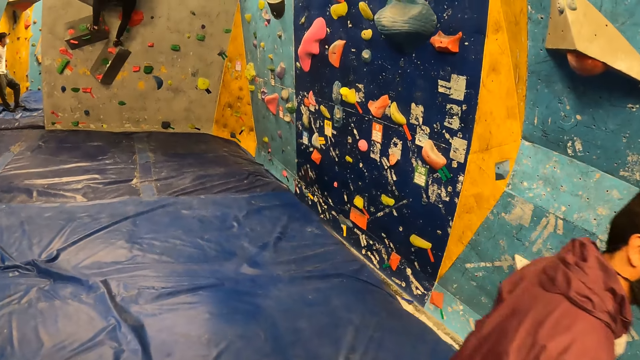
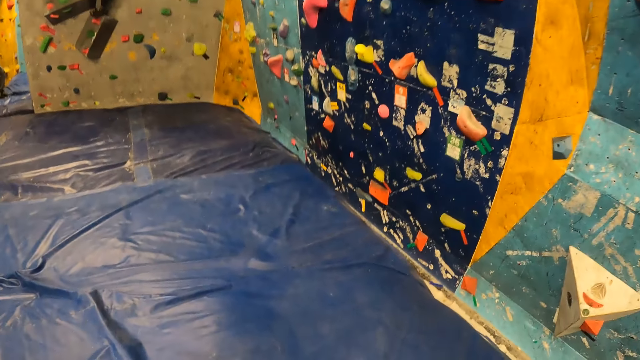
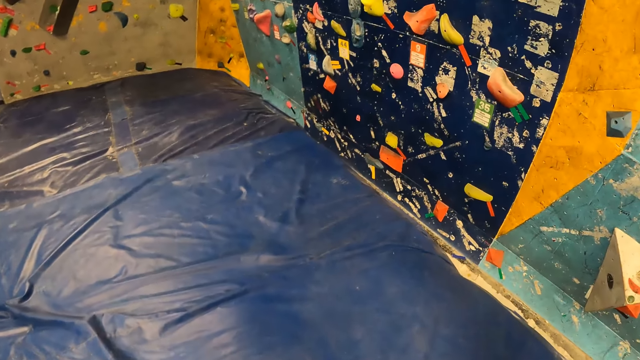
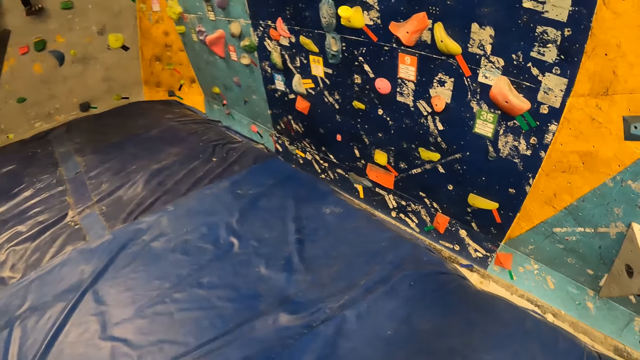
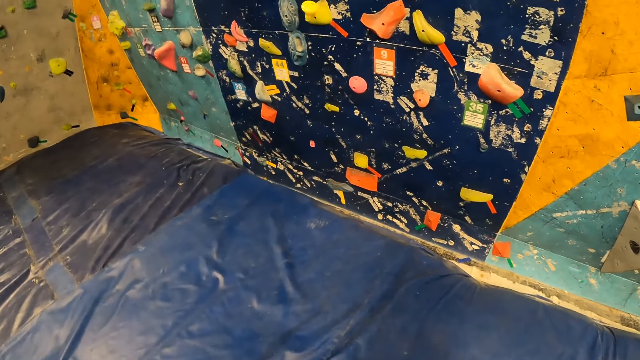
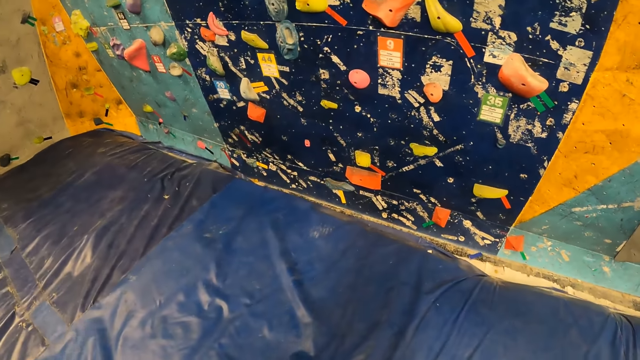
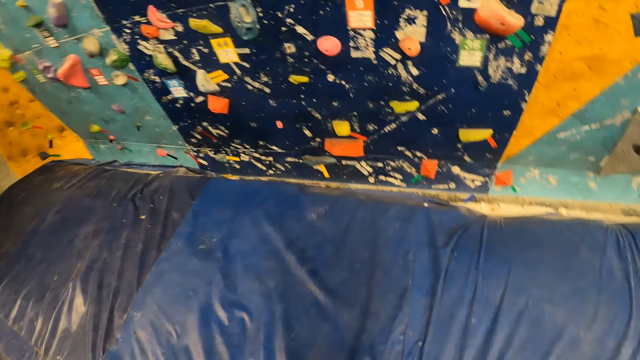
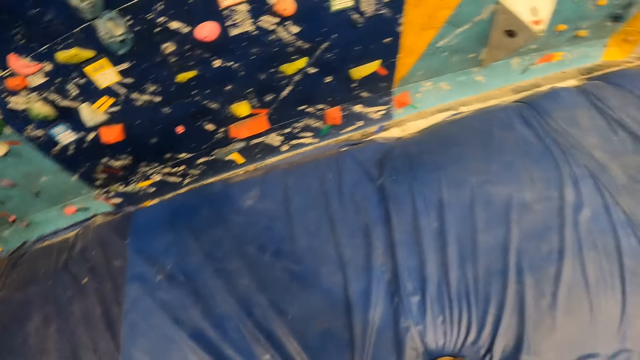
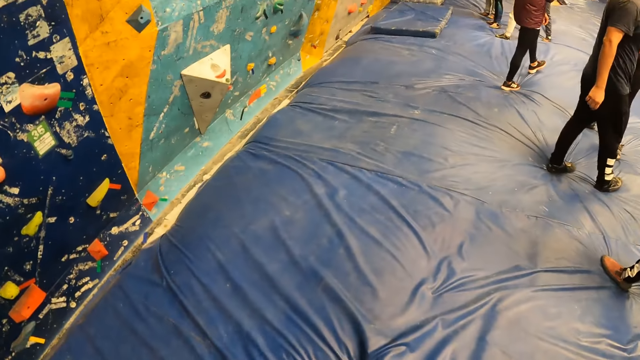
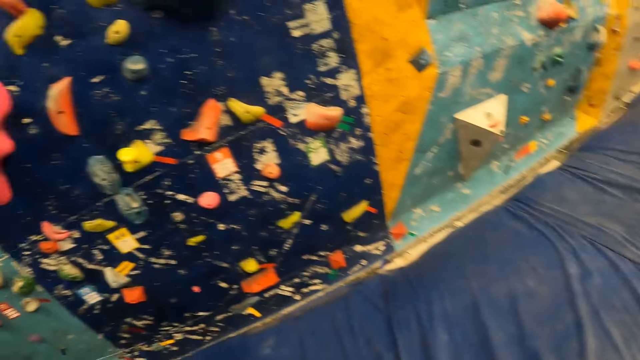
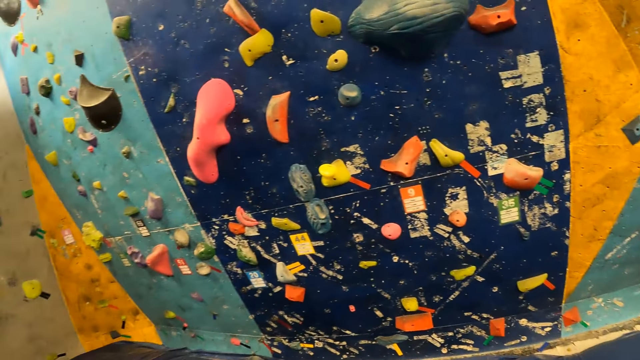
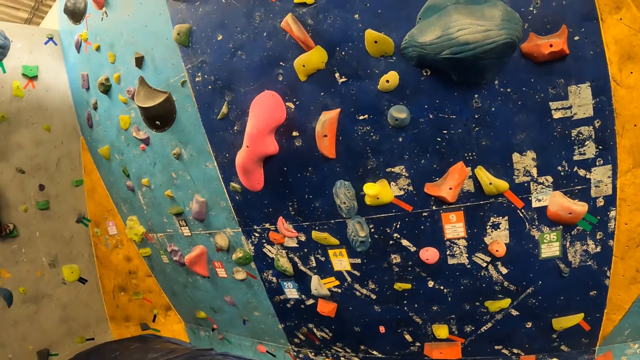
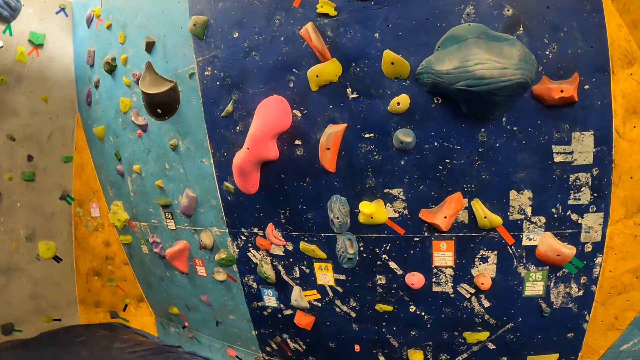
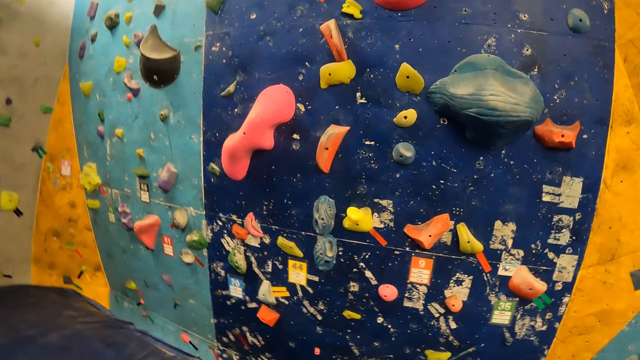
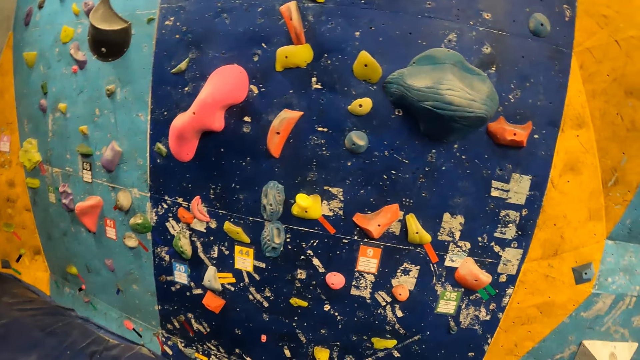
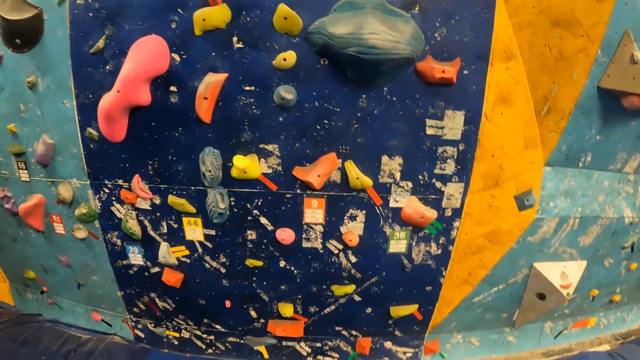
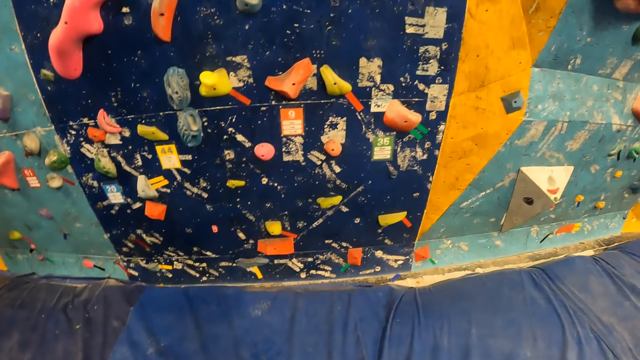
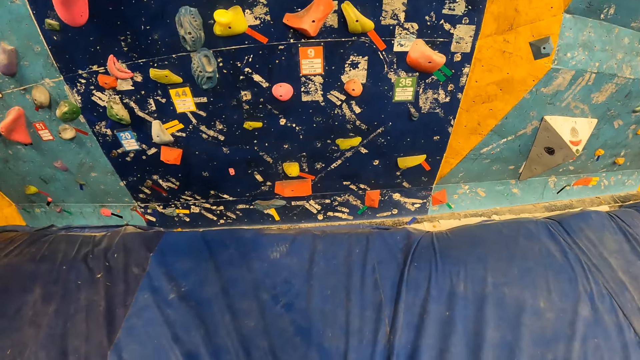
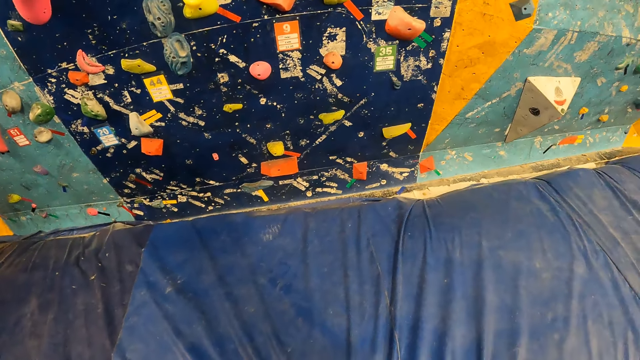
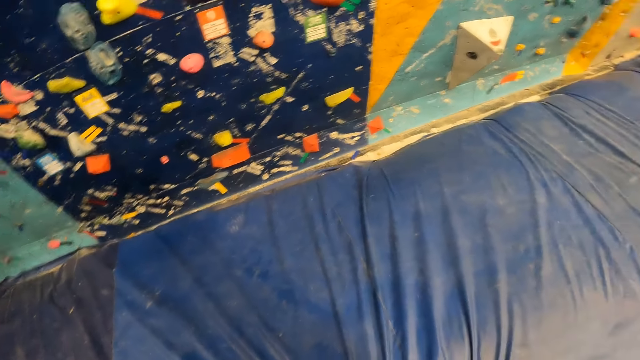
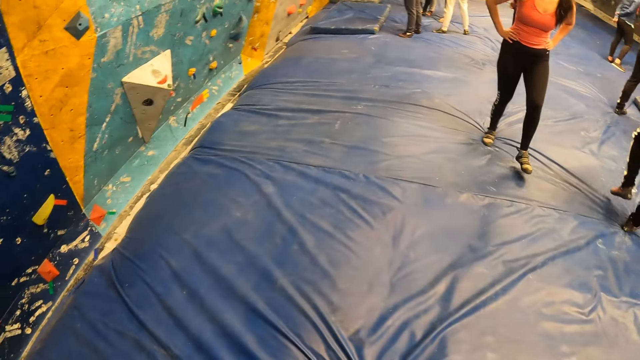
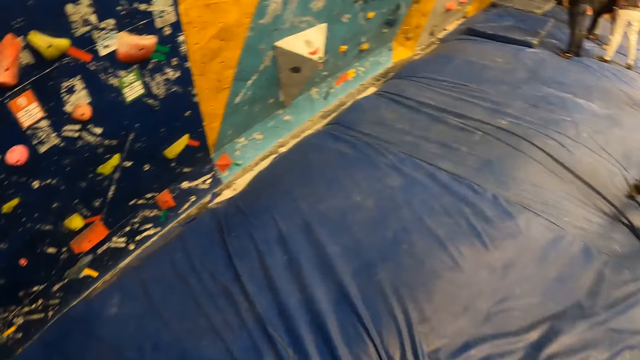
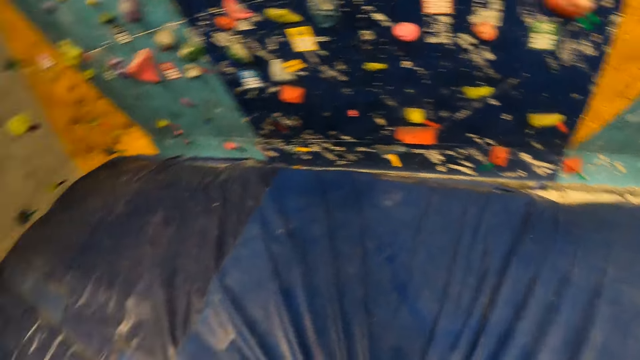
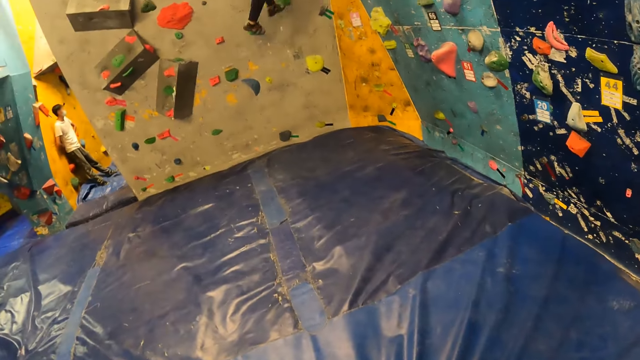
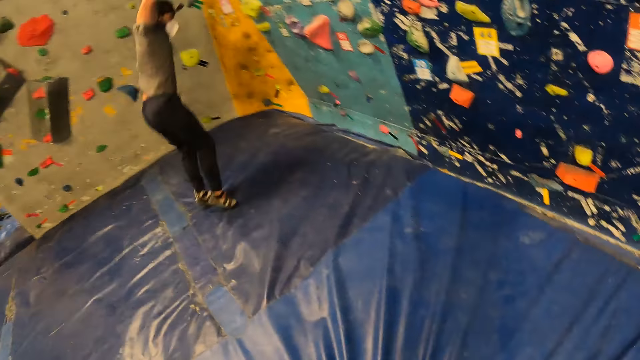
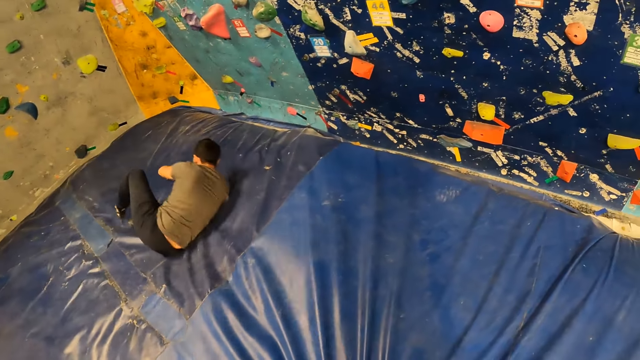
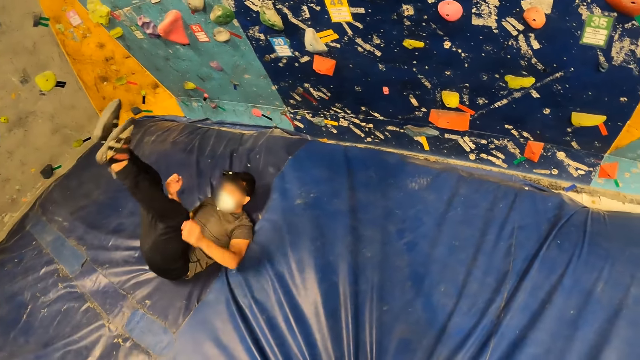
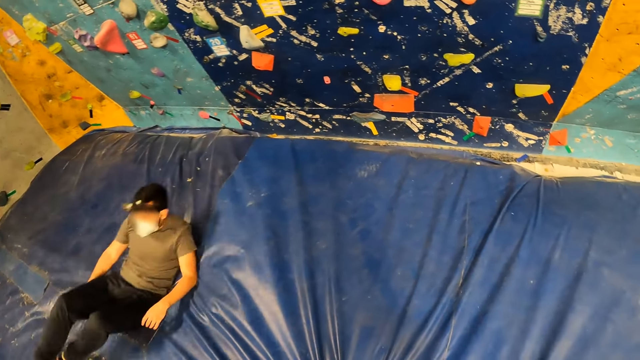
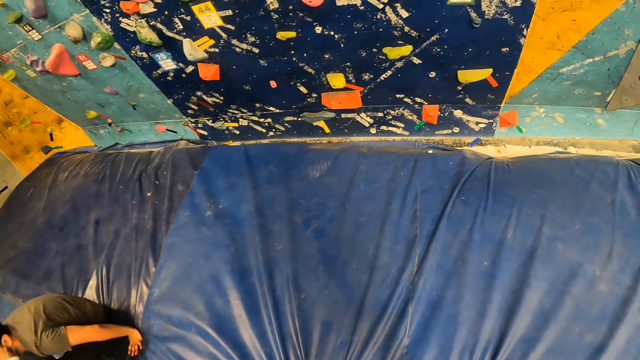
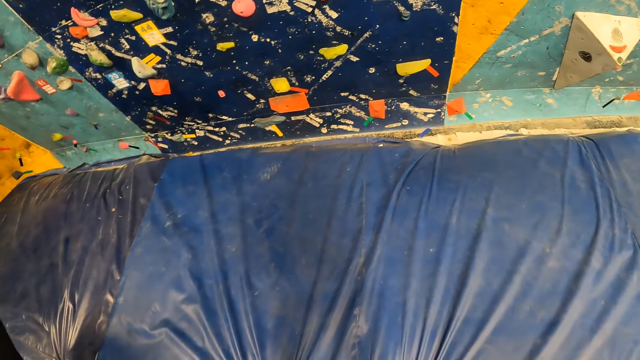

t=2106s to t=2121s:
The camera wearer looks around. They walk around repeatedly. They look around.

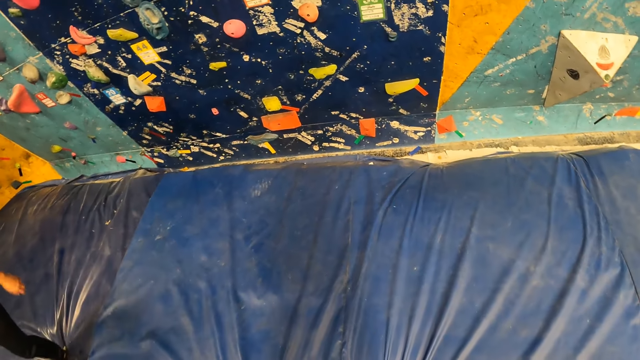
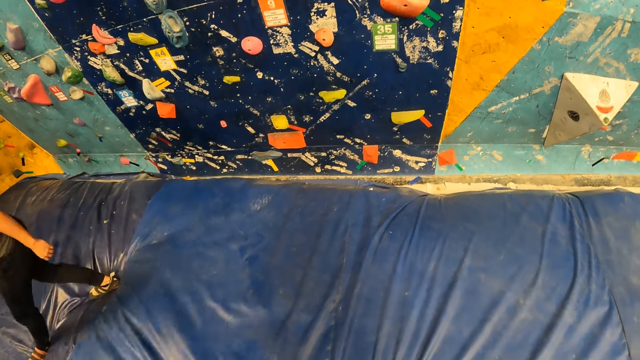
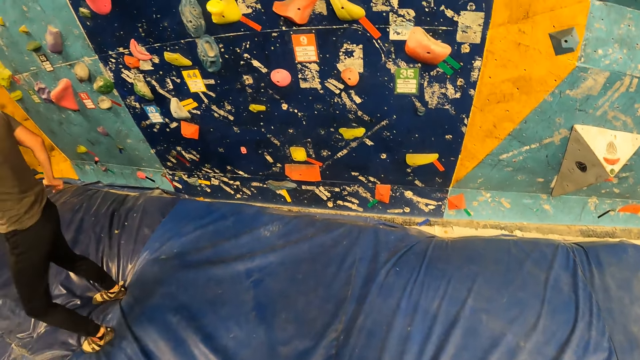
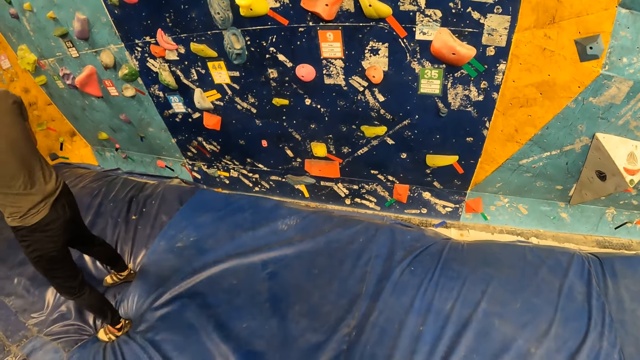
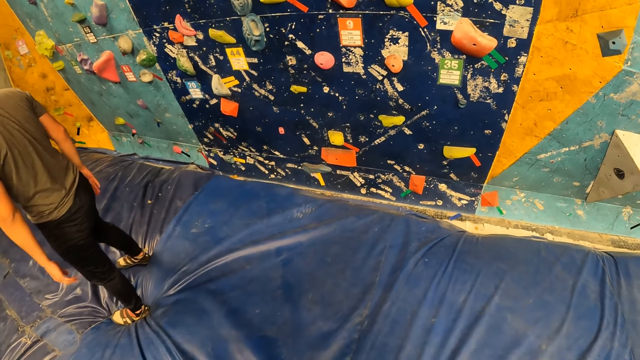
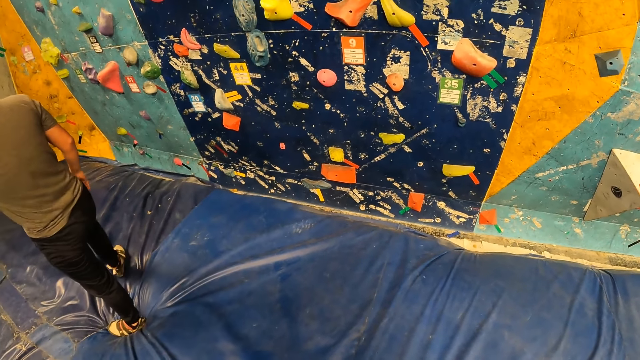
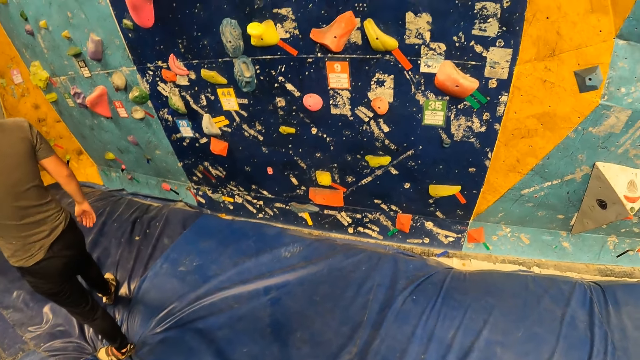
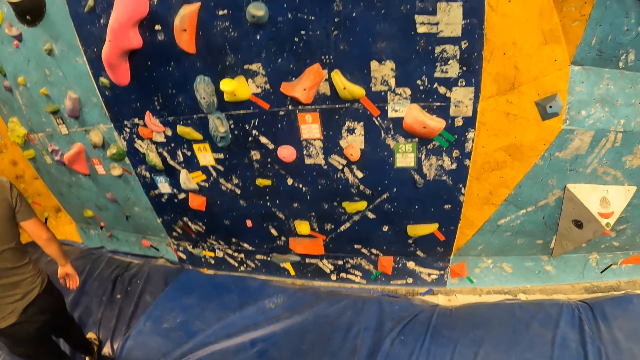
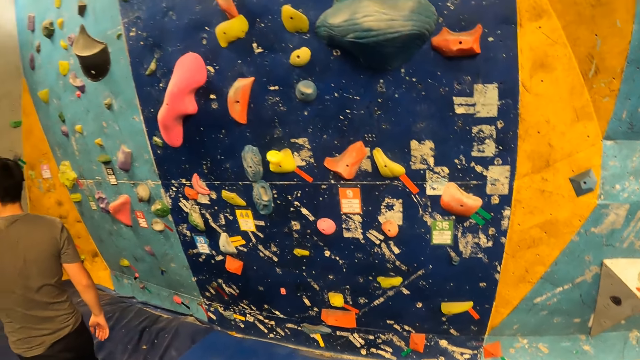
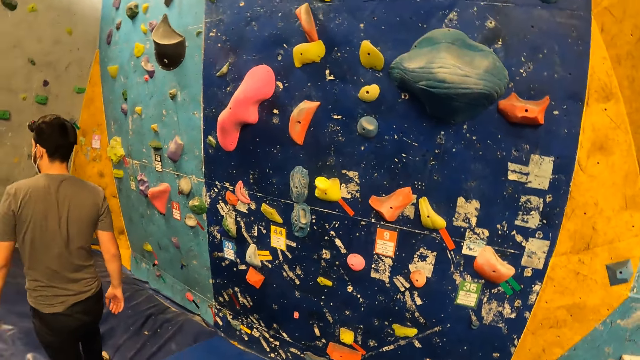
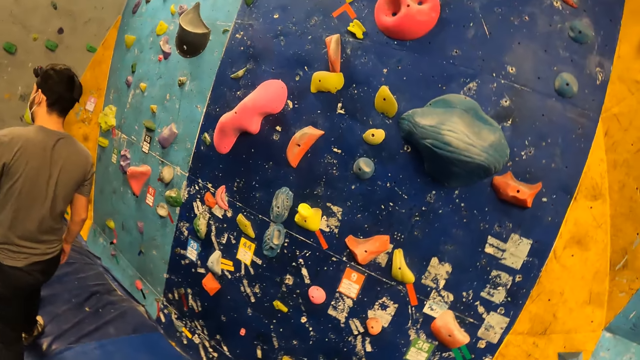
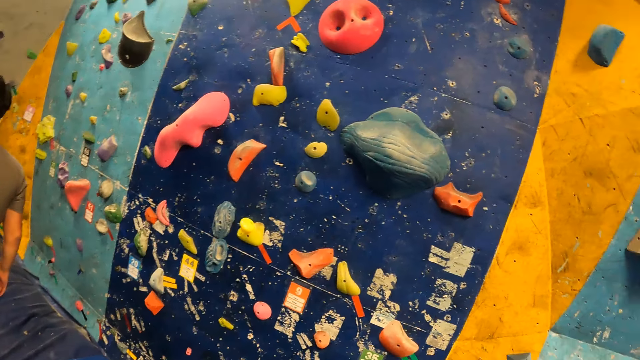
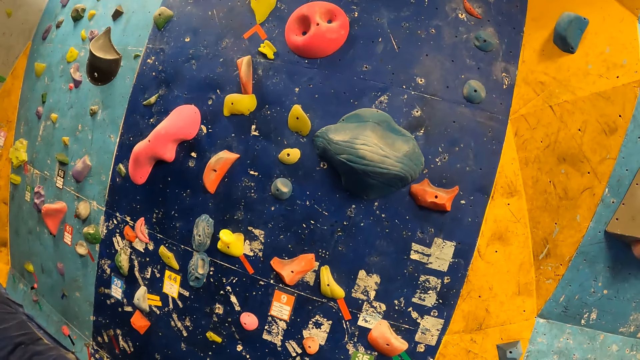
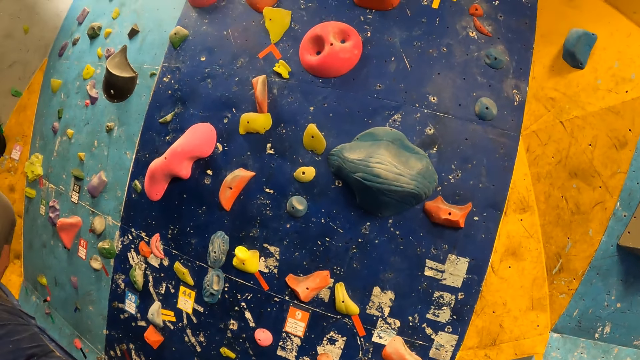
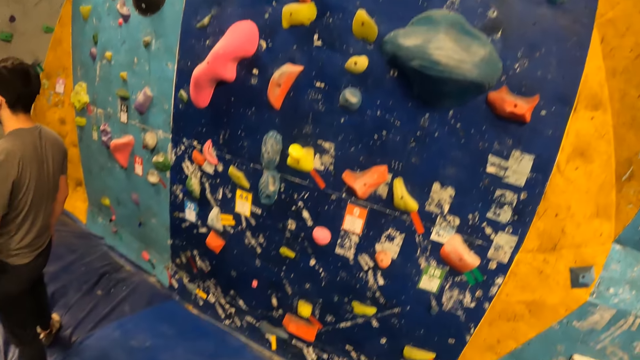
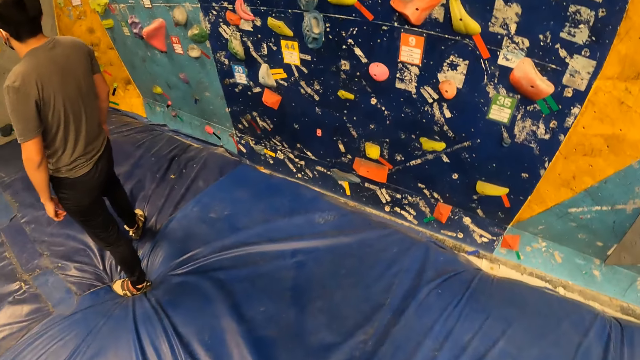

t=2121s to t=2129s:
The camera wearer looks around. They walk around. They walk around again.
